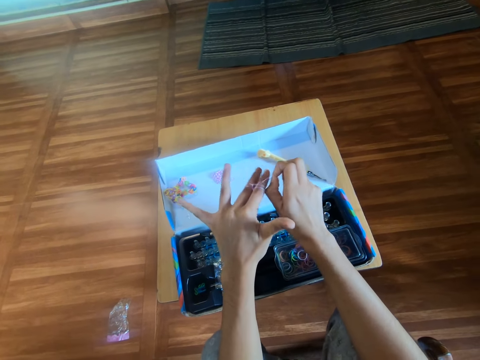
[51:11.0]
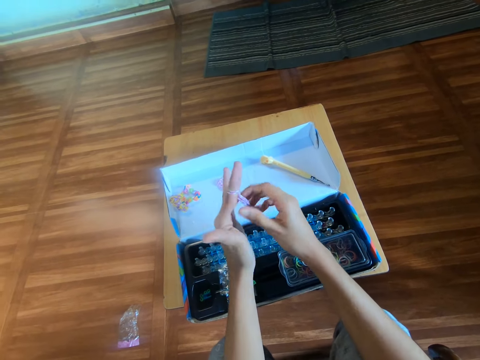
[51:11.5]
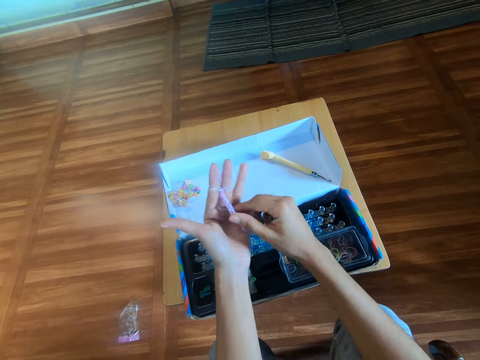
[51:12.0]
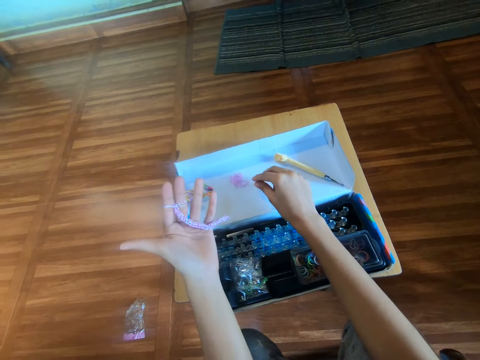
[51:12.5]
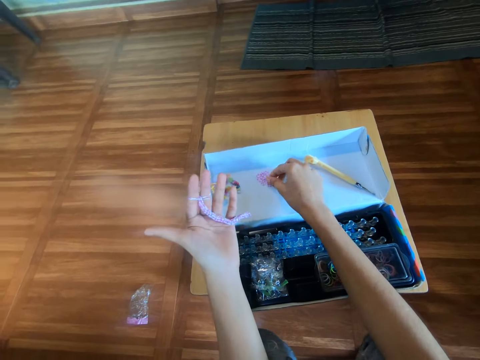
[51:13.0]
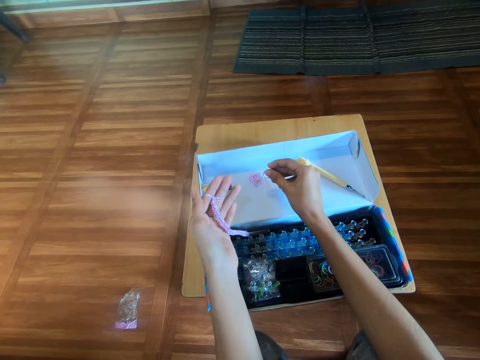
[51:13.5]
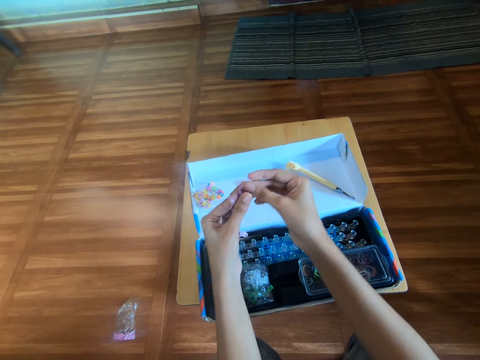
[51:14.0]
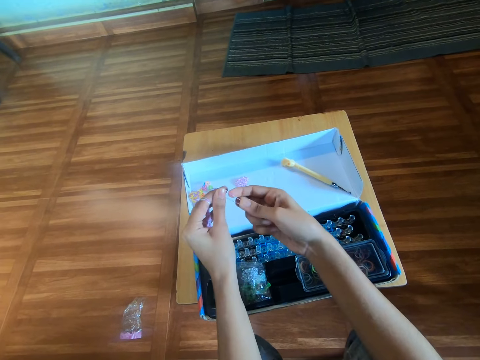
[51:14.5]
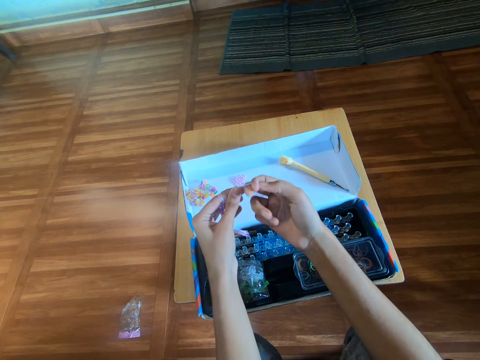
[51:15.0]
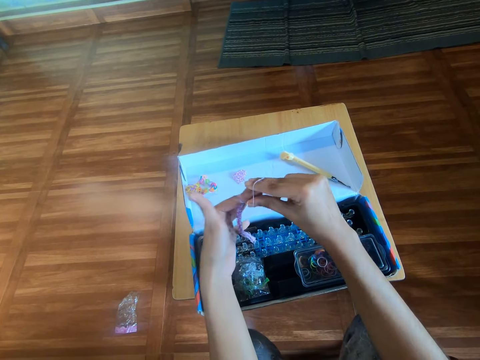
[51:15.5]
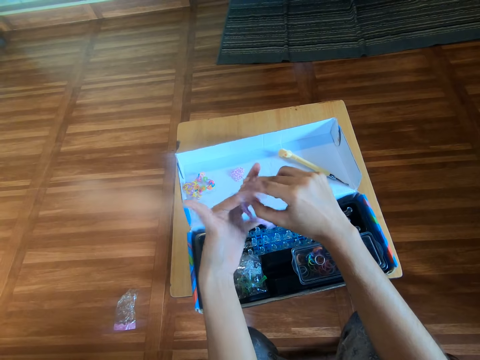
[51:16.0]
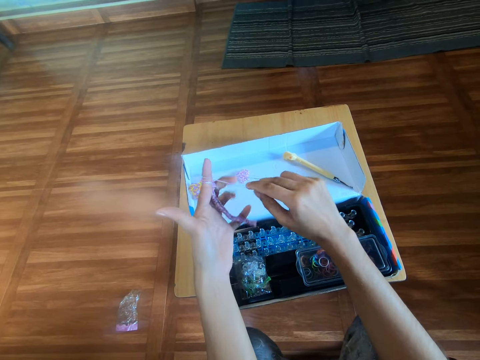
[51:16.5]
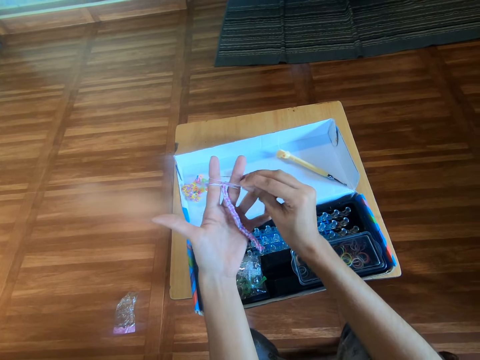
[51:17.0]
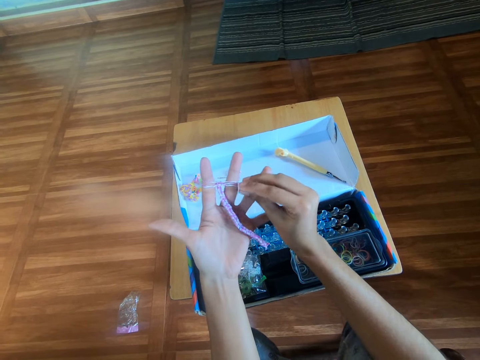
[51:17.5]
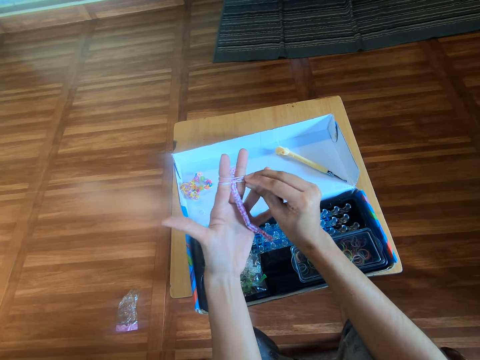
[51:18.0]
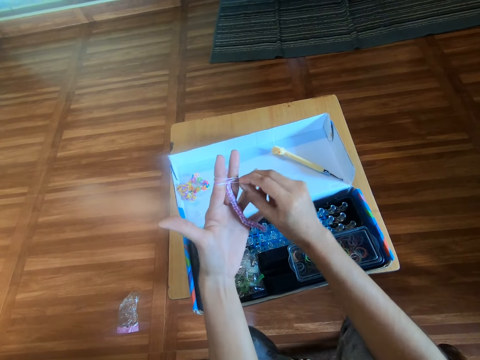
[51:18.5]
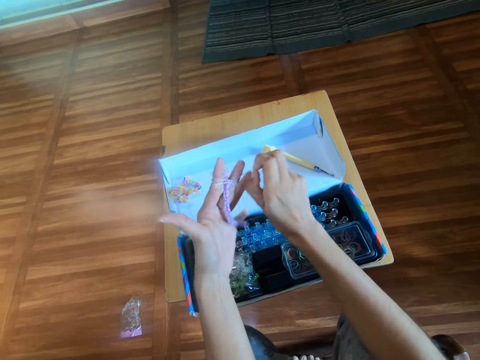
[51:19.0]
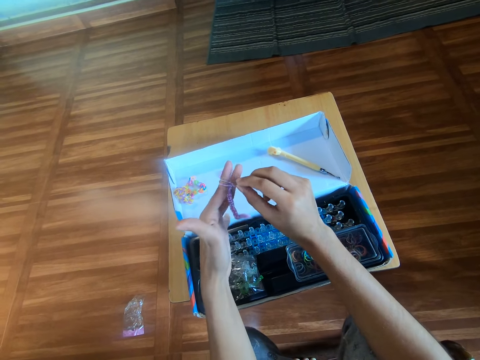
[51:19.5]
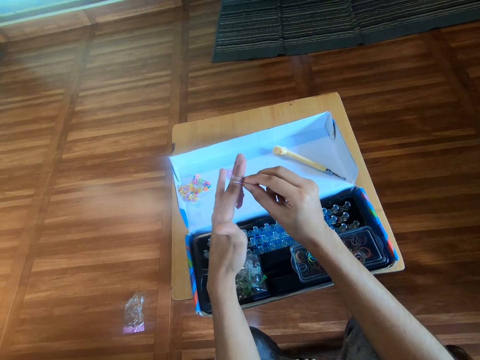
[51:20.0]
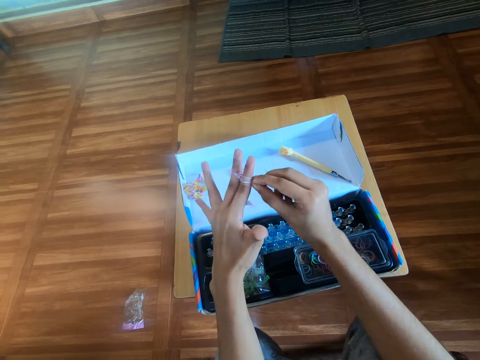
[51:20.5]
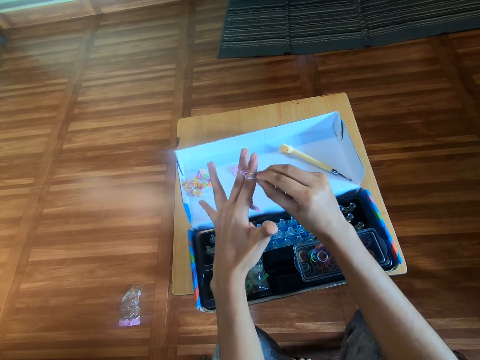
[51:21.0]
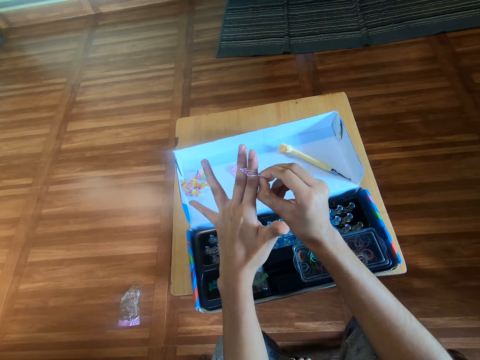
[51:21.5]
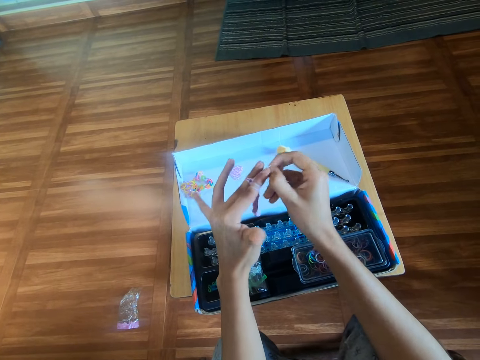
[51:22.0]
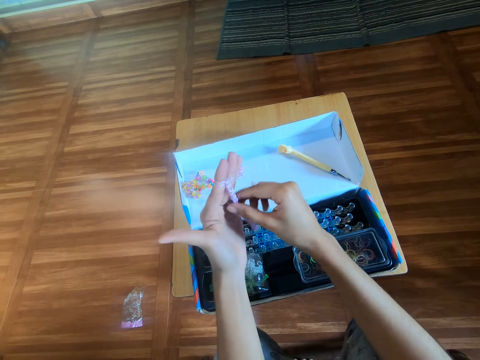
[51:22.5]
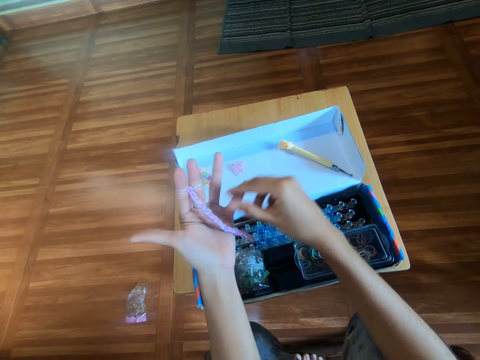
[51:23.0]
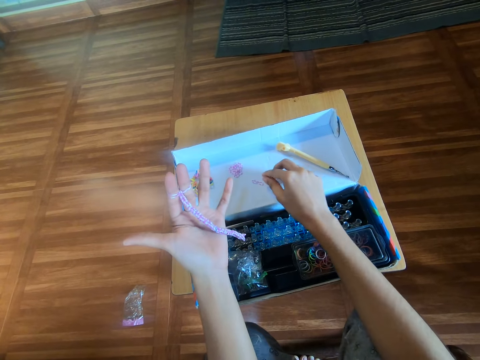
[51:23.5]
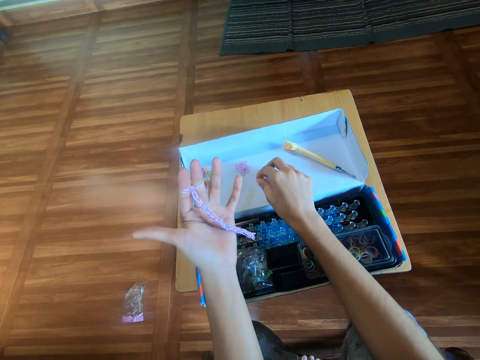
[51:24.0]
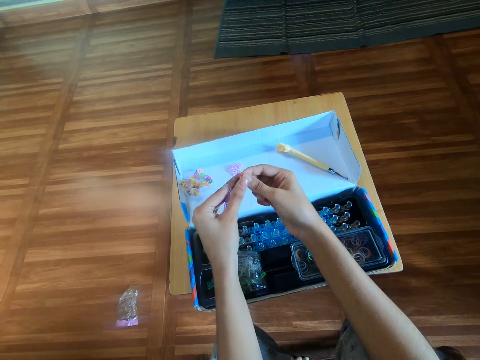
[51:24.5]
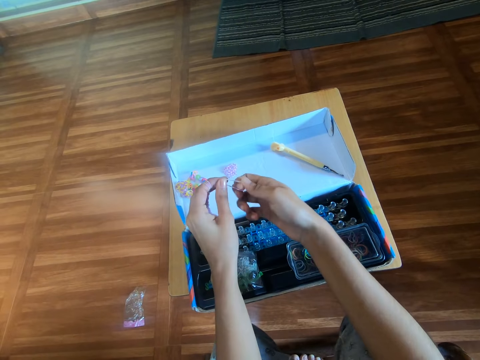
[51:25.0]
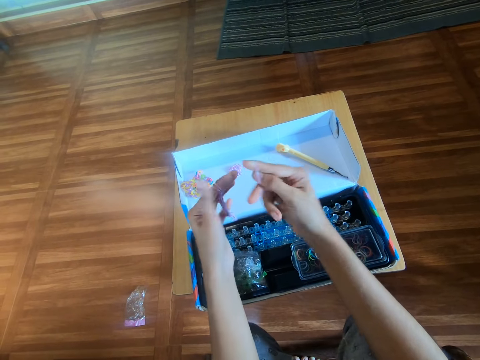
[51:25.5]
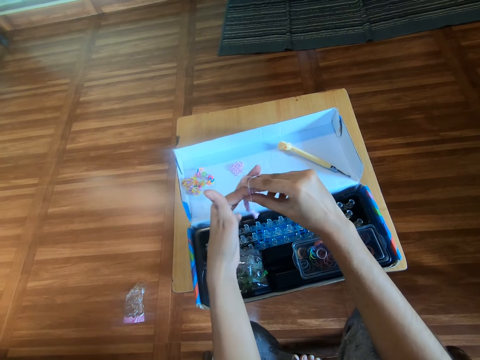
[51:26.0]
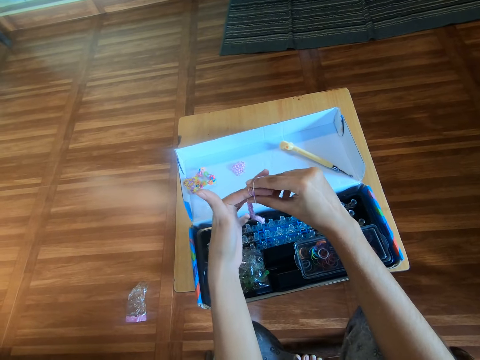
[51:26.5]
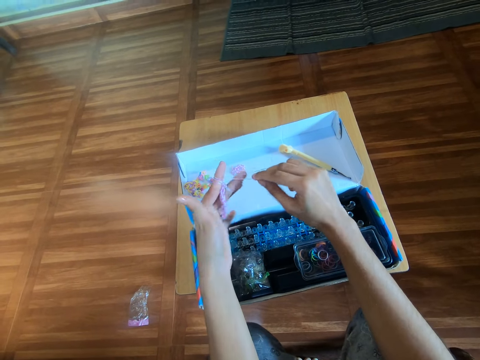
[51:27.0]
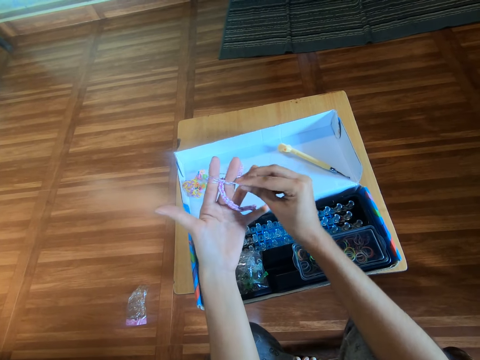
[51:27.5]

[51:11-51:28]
The camera wearer stretches the long part of the bracelet with the right hand. They pick a rubber band from the pack with the right hand. They wear the rubber band on the left hand with the right hand. They knit the bracelet. They move the rubber band over the left finger with the right hand. They stretch the long part of the bracelet with the right hand. They pick a rubber band from the pack with the right hand. They wear the rubber band on the left hand with the right hand. They knit the bracelet.

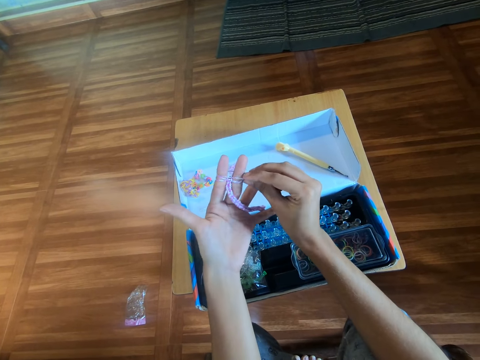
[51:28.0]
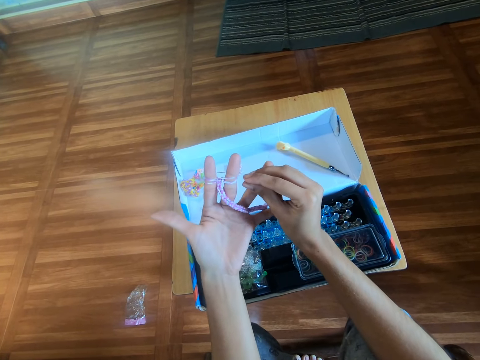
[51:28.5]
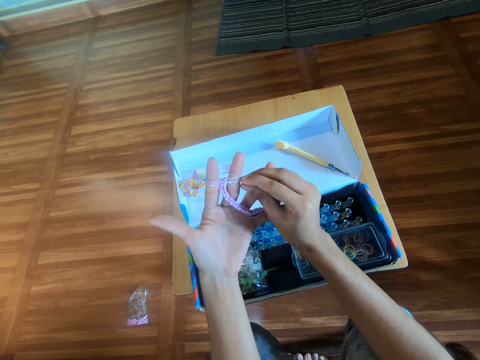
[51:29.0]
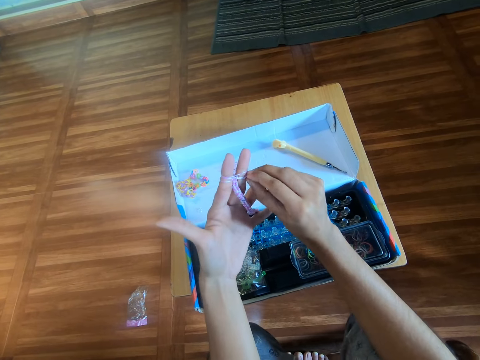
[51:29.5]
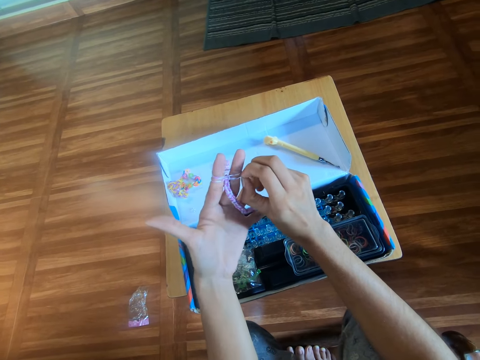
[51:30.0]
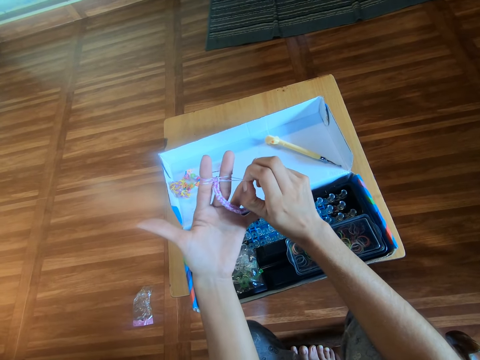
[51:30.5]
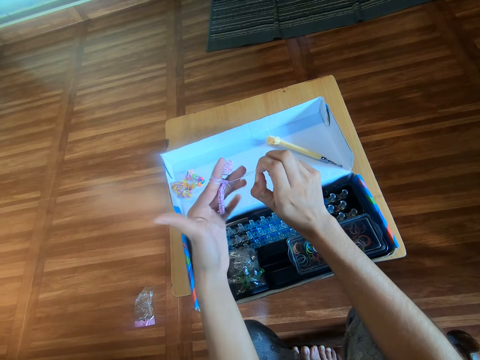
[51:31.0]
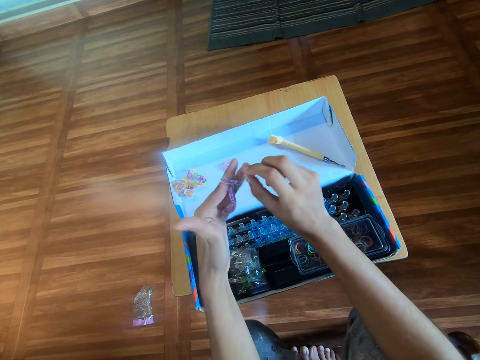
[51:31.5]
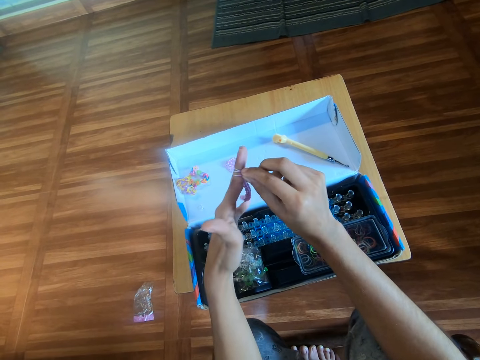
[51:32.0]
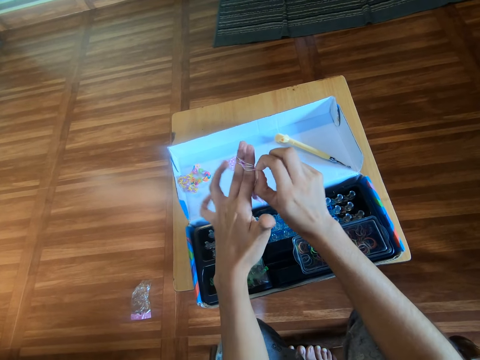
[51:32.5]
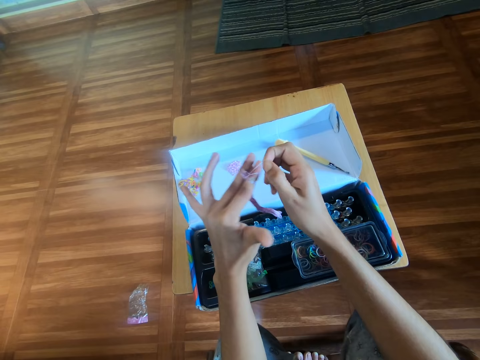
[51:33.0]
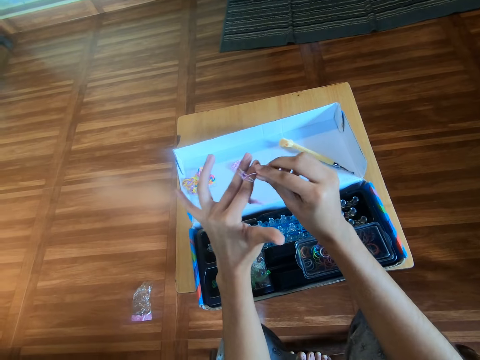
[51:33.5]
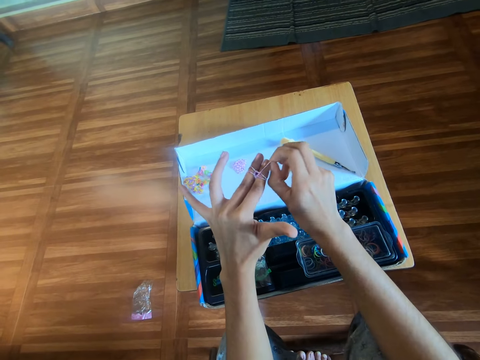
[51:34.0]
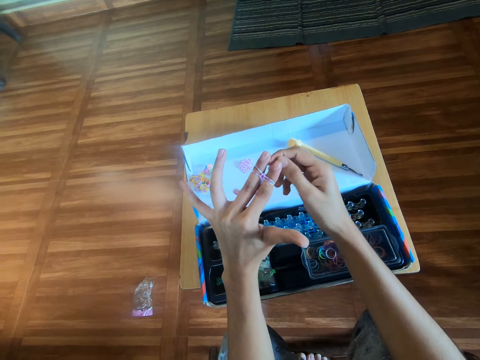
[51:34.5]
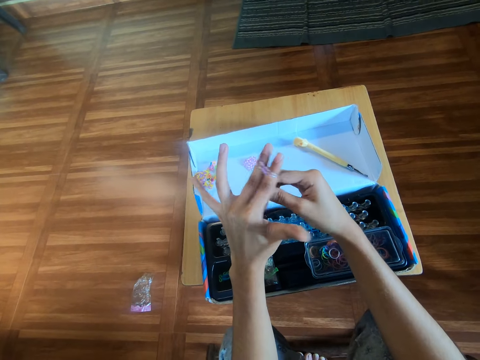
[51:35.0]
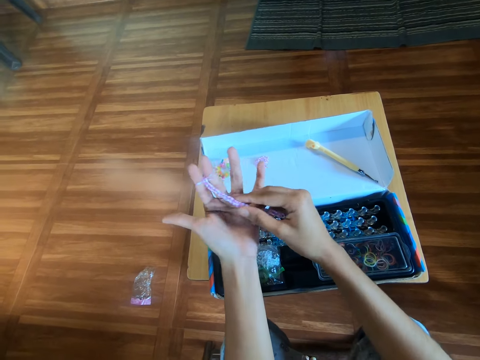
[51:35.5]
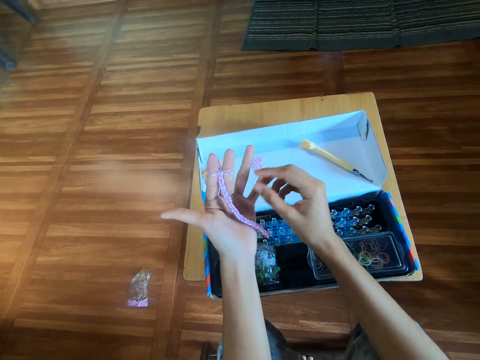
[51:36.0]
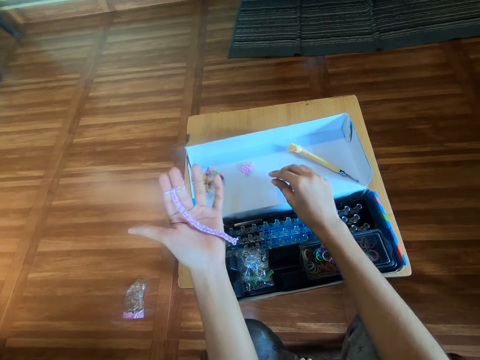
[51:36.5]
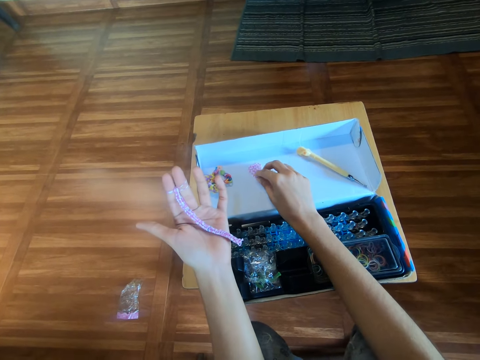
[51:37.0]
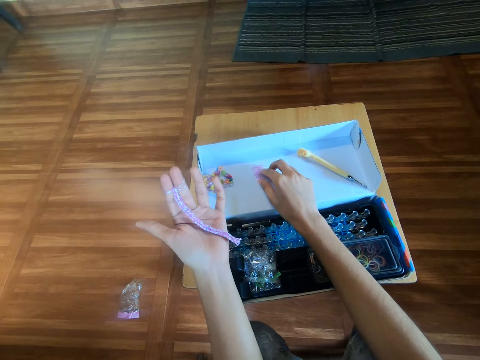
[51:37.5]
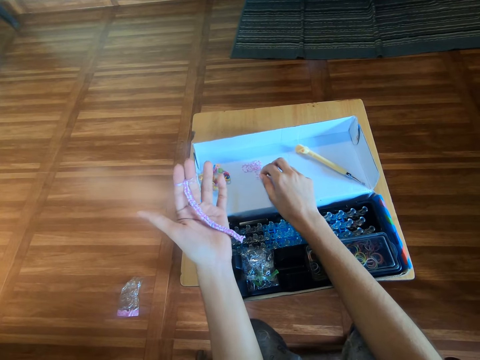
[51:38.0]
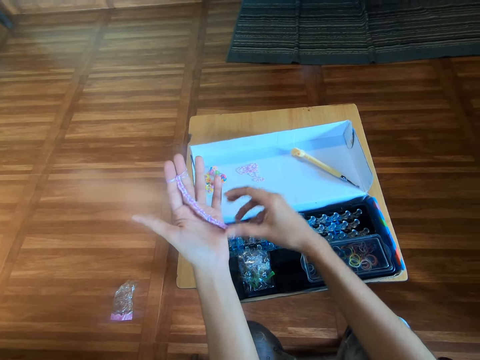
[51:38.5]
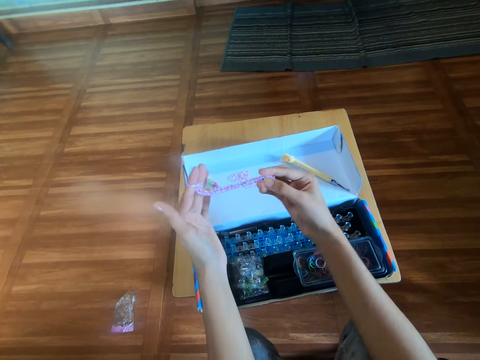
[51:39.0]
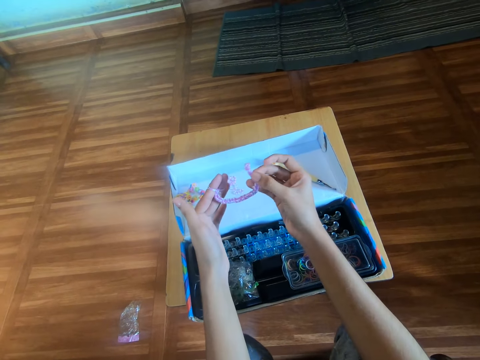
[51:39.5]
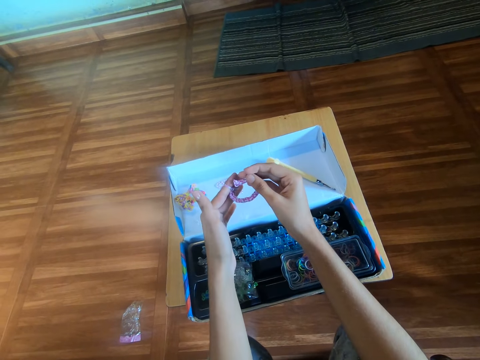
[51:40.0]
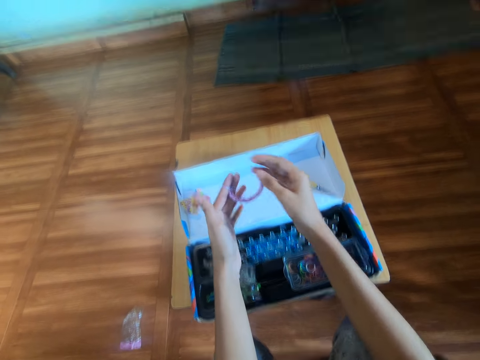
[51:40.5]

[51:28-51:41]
The camera wearer moves the rubber band over the left finger with the right hand. They stretch the long part of the bracelet with the right hand. They pick a rubber band from the pack with the right hand. They stretch the hand towards the loom bands. They bend the bracelet on the left hand with the right hand.
